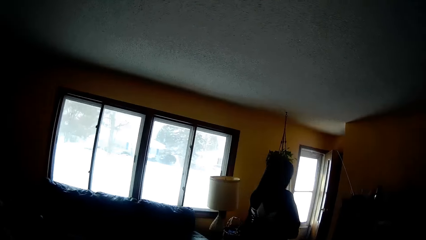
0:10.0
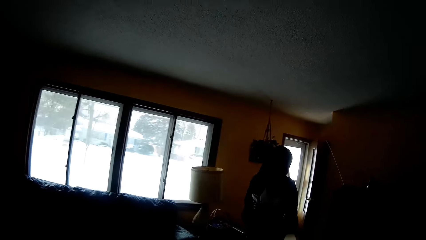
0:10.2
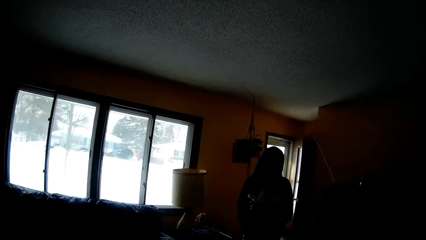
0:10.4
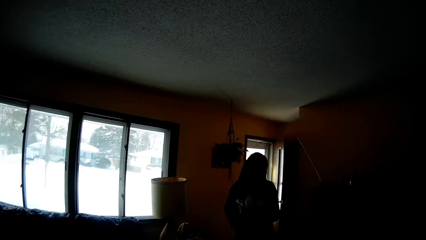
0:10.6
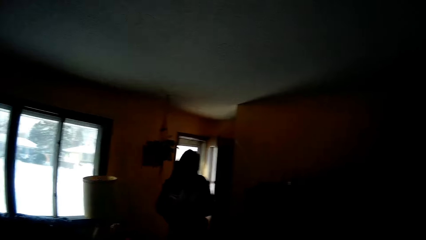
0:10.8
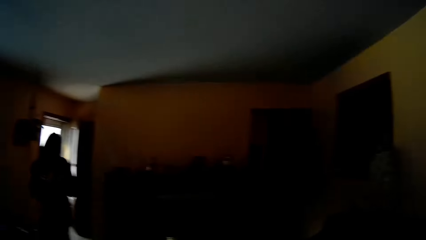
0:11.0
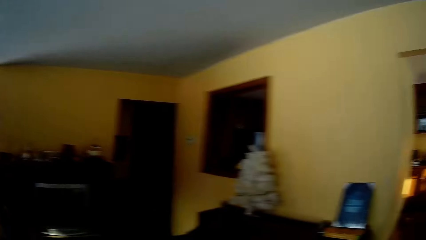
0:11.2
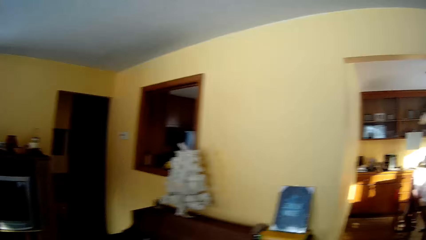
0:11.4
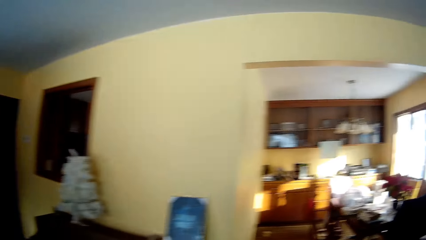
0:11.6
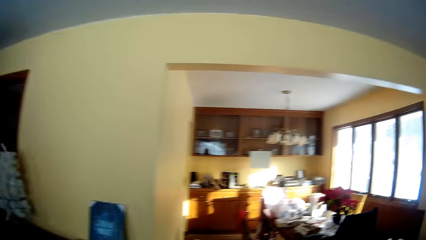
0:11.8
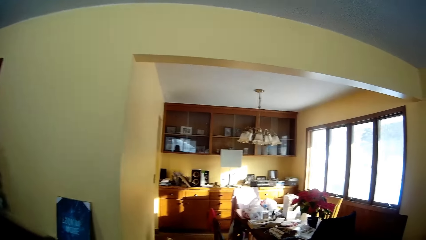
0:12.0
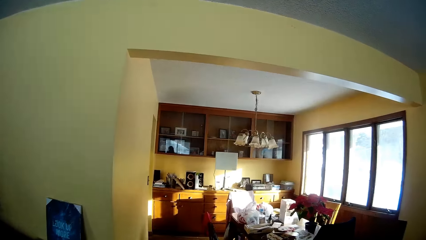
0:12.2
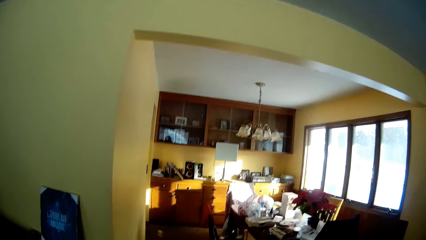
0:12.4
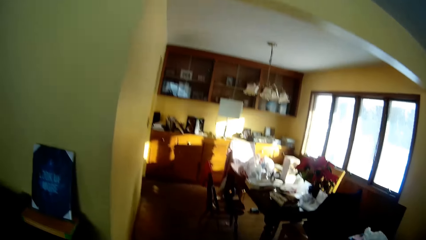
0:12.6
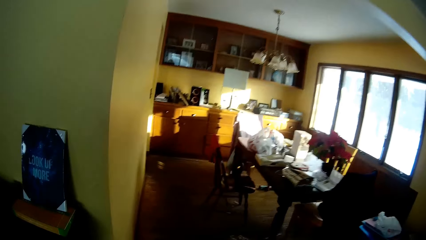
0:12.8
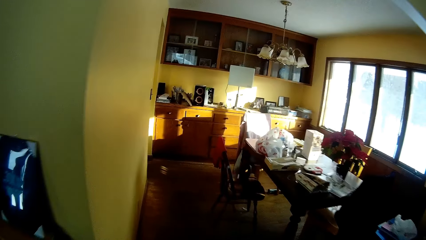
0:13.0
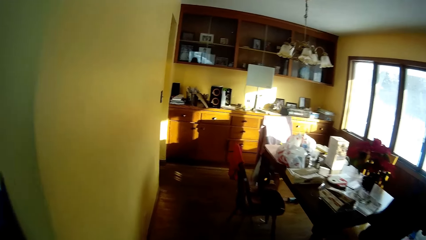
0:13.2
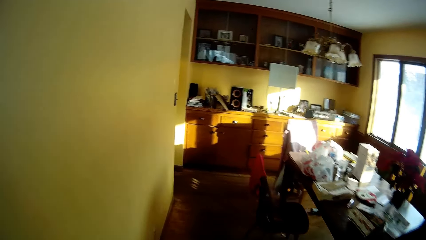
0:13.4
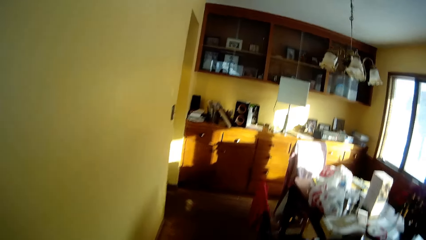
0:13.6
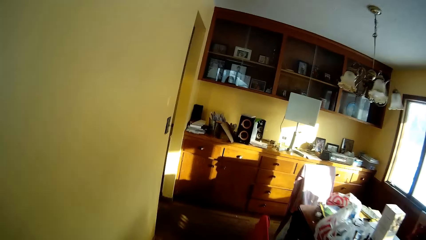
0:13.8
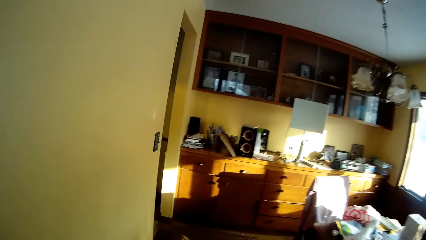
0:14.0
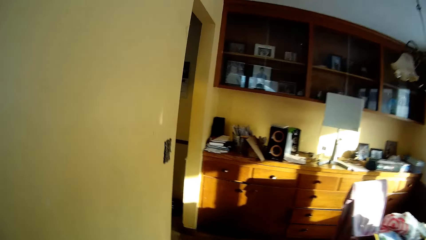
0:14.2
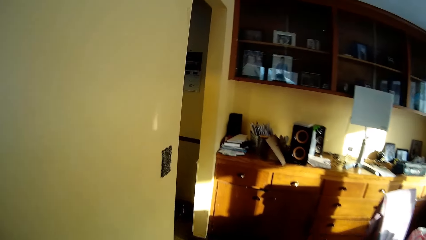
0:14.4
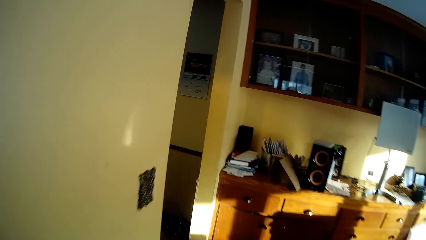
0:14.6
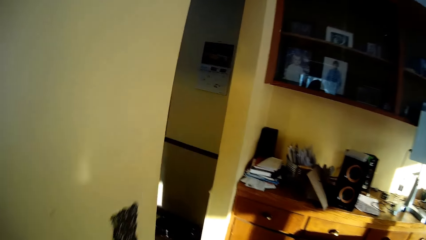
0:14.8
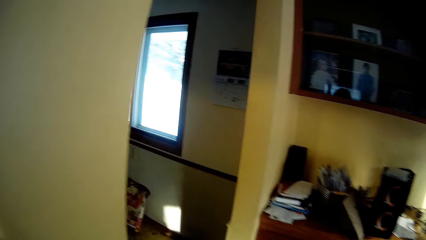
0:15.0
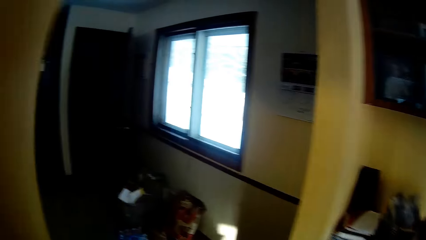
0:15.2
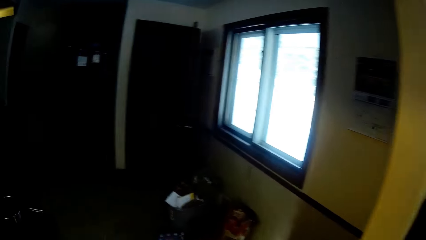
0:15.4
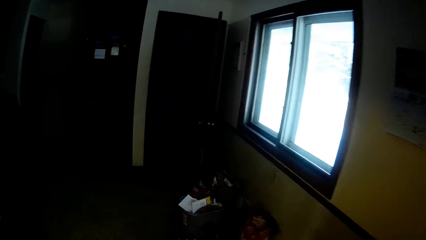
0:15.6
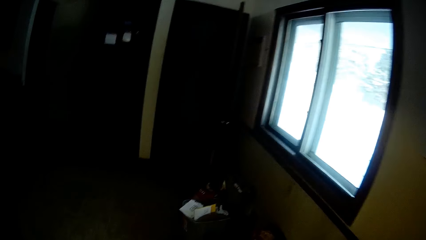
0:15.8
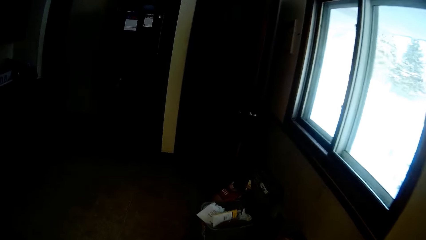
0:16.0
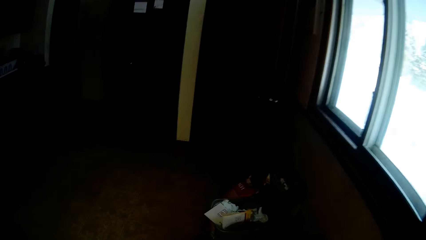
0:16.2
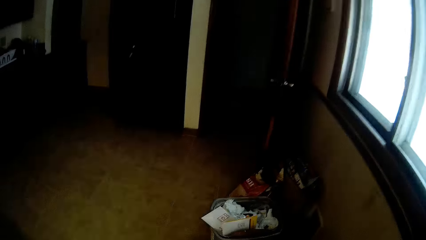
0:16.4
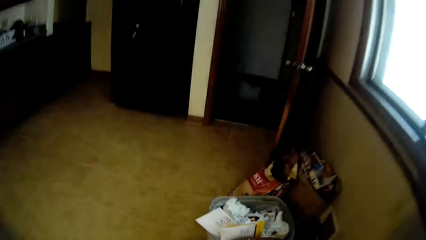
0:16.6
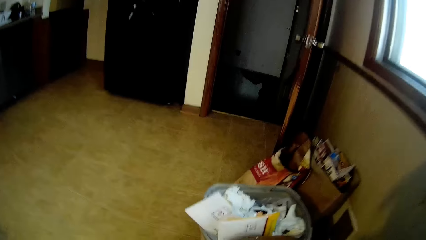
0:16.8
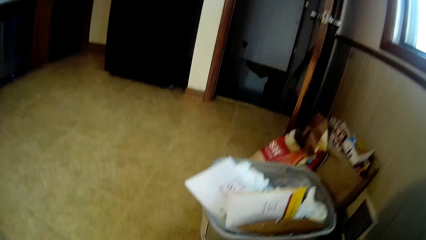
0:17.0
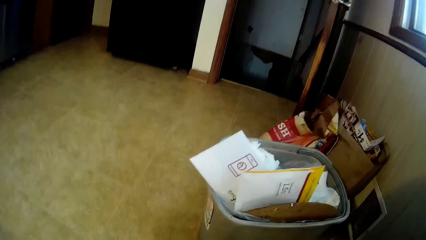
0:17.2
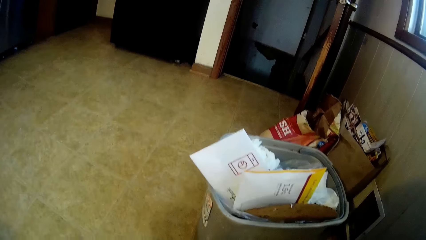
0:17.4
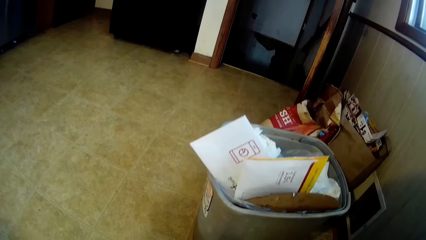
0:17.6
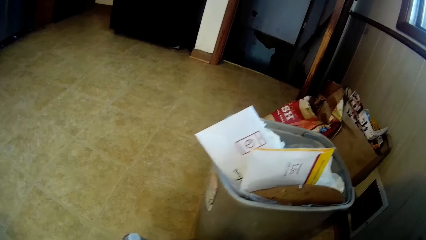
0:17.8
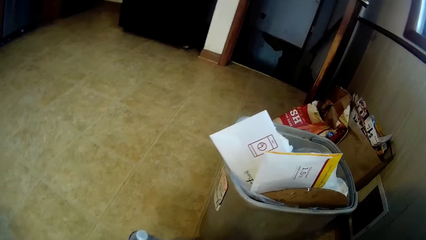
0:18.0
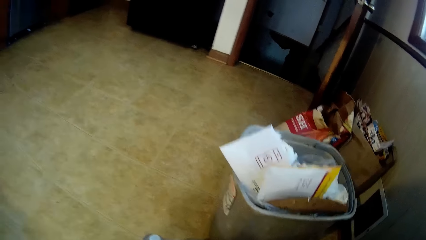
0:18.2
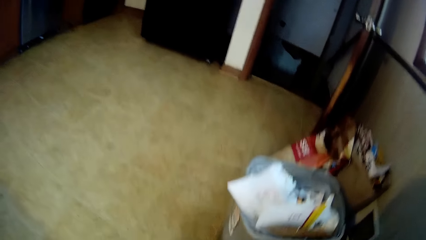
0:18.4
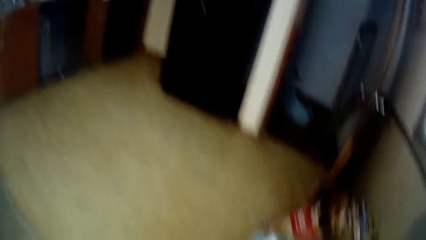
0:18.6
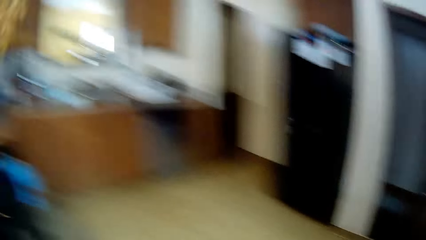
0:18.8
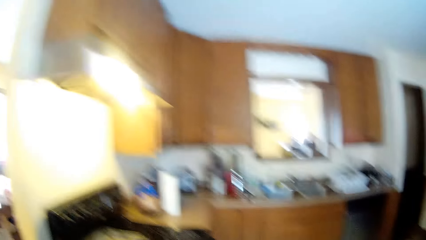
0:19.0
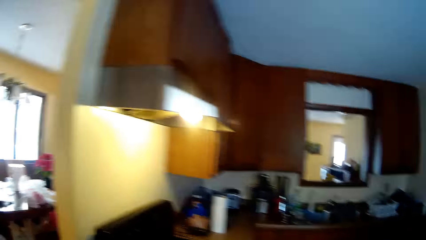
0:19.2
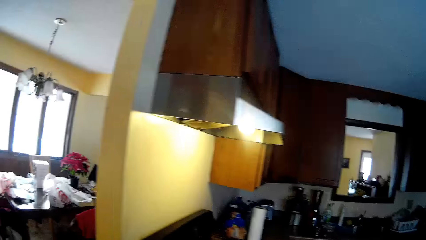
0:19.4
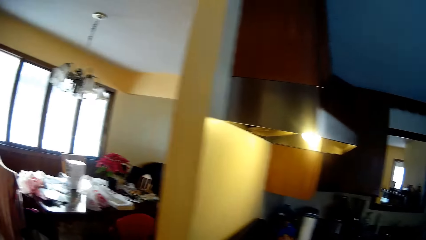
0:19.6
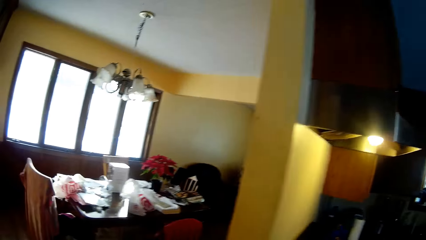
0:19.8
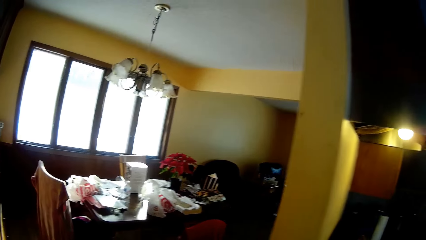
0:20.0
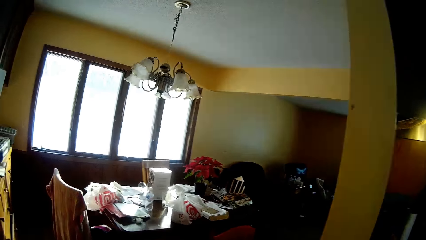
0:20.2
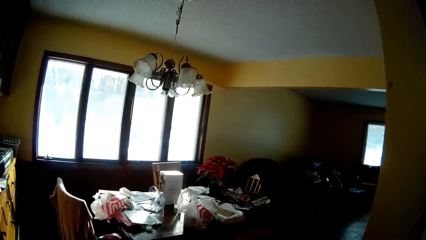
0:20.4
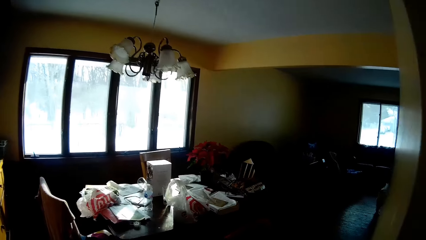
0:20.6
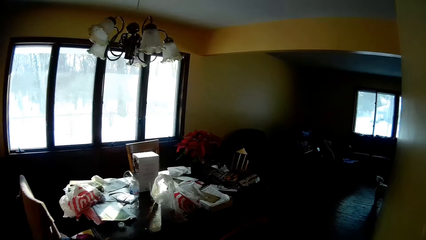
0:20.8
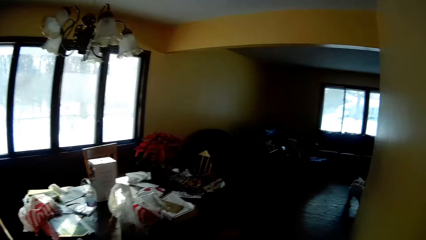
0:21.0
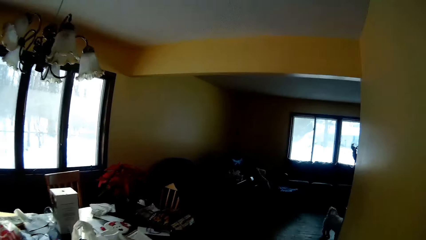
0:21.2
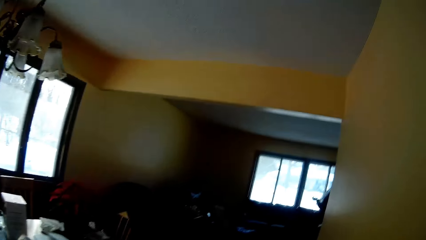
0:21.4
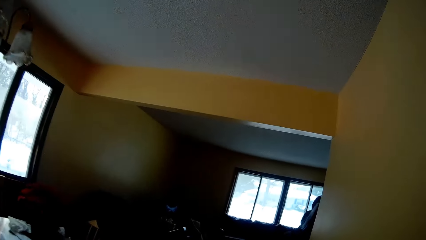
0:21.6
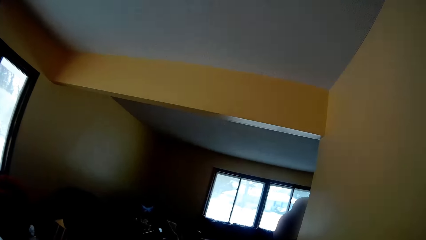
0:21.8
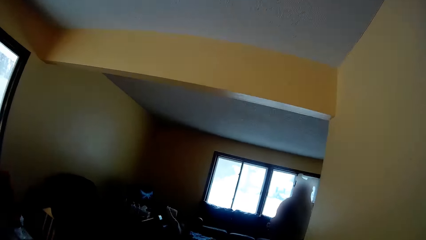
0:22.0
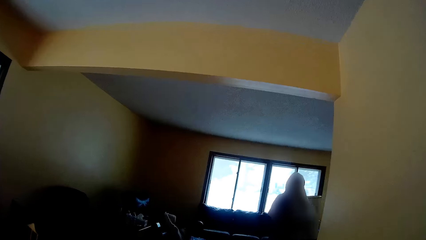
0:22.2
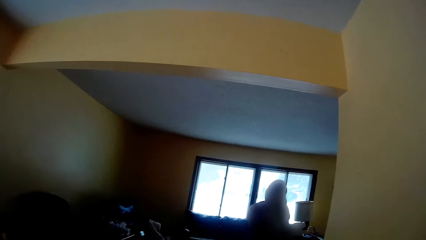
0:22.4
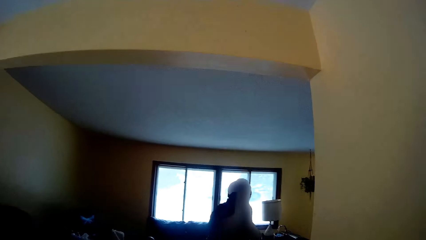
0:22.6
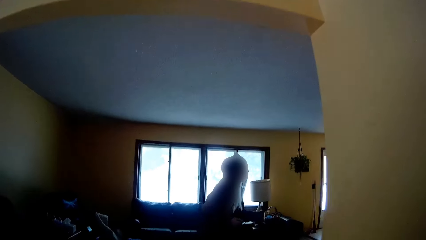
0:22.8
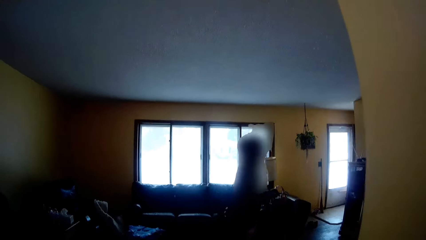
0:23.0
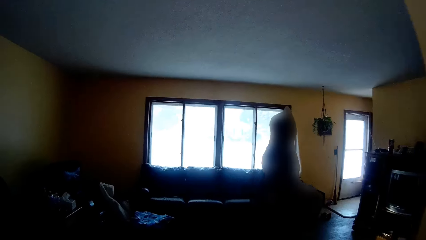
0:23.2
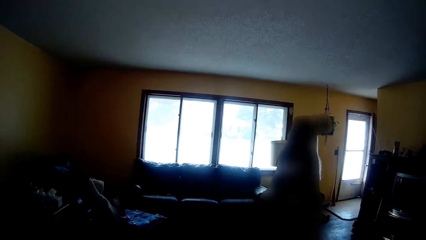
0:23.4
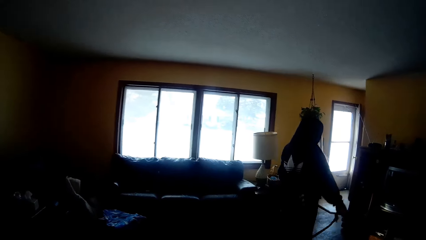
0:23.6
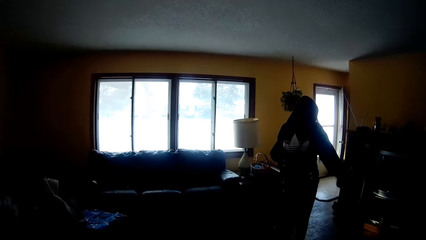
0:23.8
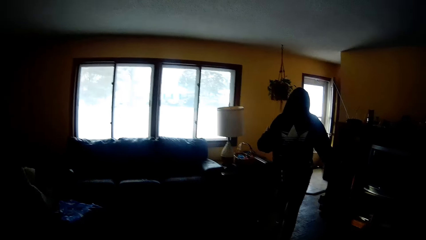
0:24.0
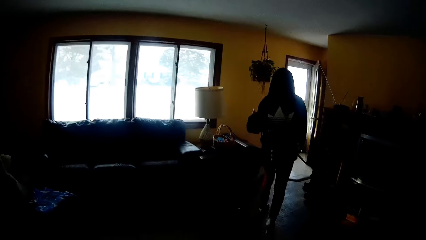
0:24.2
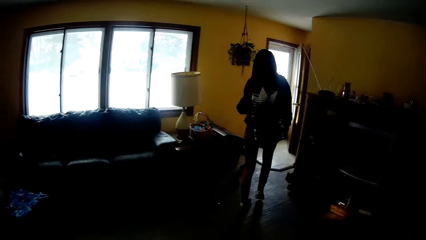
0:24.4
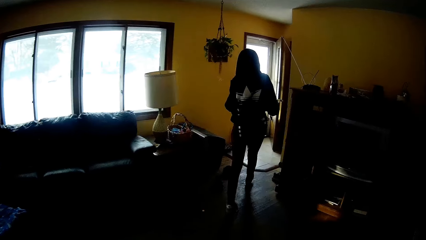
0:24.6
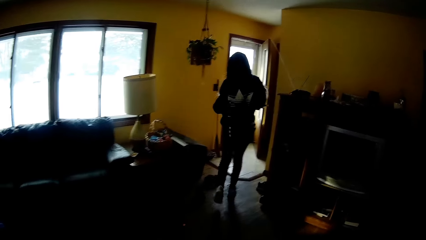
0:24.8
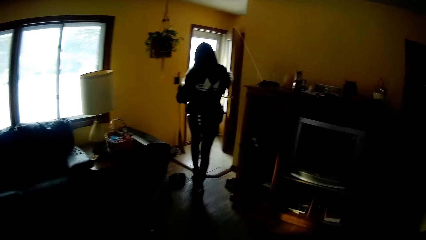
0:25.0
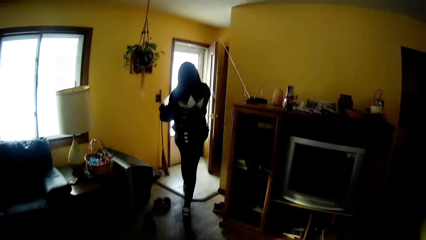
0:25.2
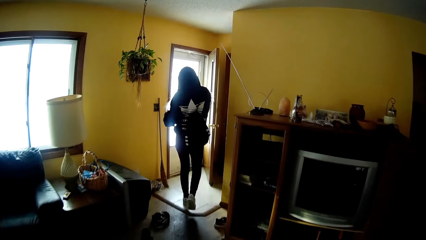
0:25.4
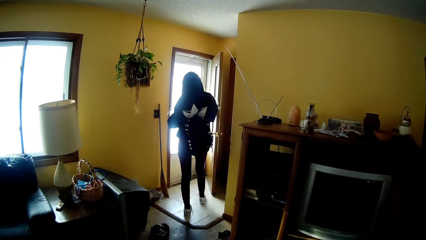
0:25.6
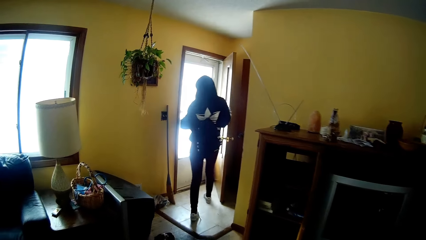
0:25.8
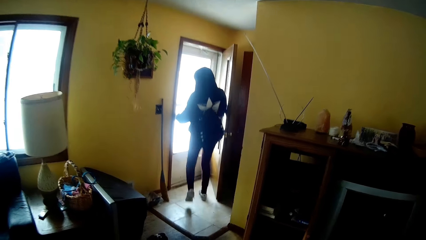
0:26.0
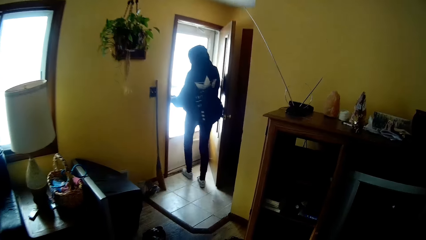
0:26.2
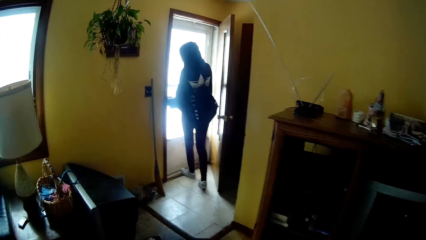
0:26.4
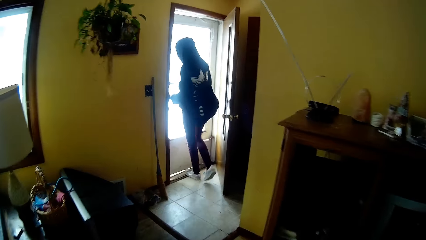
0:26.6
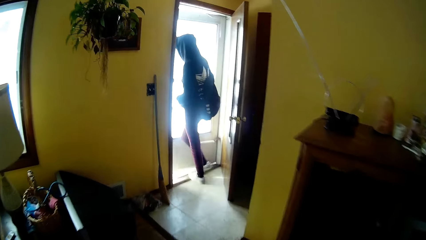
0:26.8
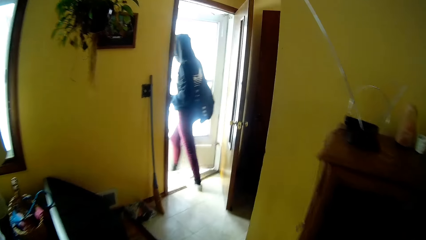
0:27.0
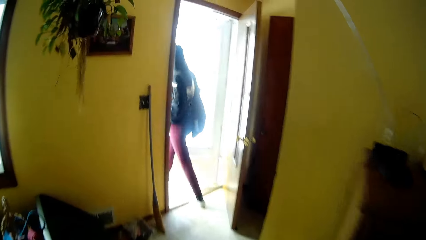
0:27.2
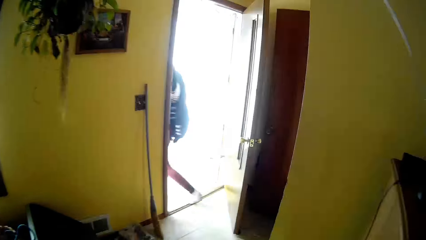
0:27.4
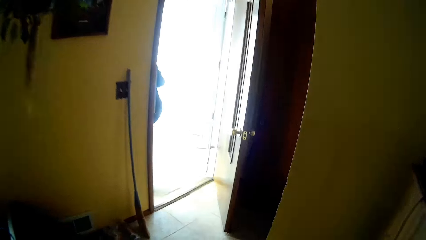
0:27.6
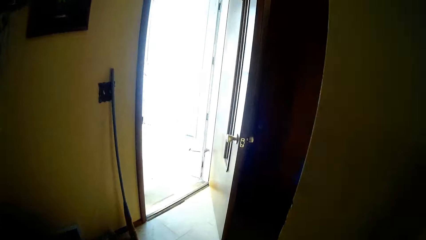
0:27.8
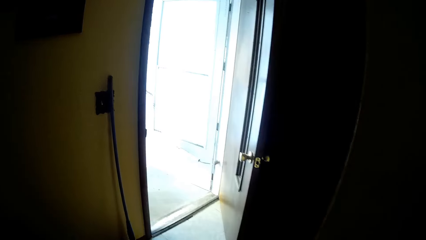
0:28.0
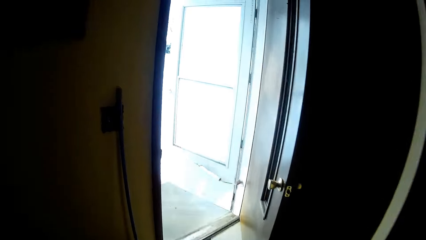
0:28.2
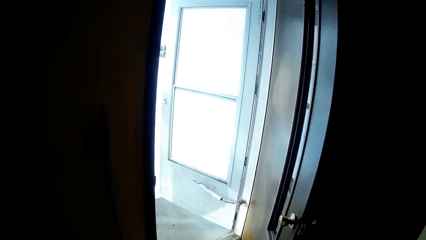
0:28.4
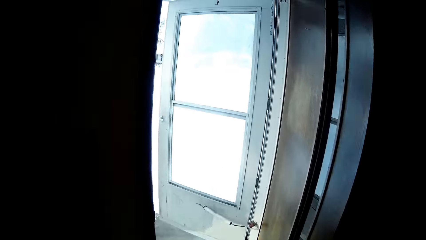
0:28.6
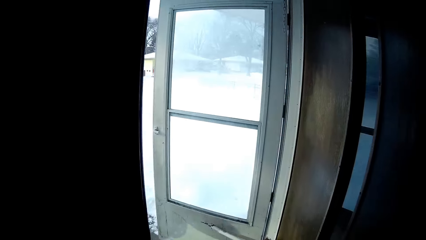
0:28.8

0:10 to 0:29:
The camera wearer looks around. They walk across the house. They bend down. They walk across the house. The woman opens the door with her right hand and goes outside from the living room.
